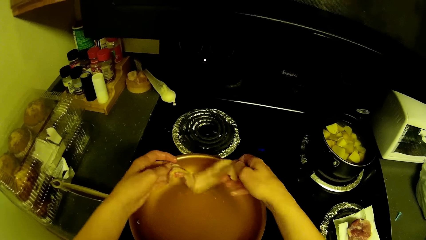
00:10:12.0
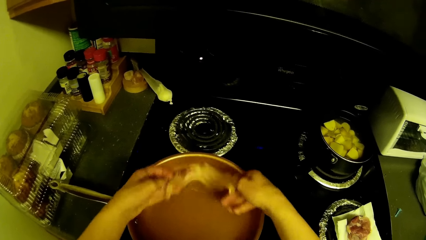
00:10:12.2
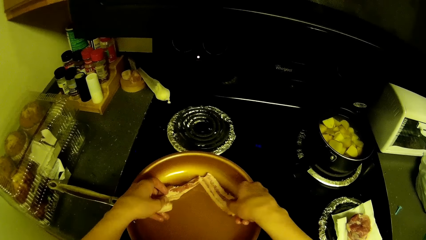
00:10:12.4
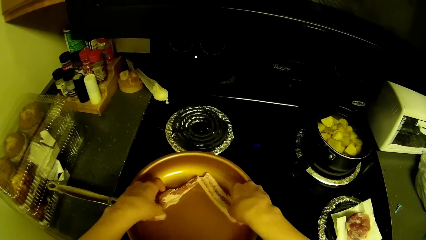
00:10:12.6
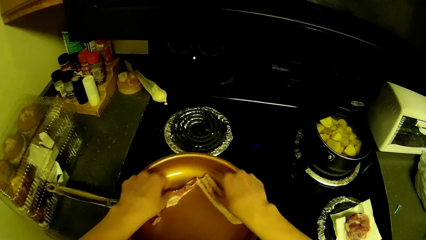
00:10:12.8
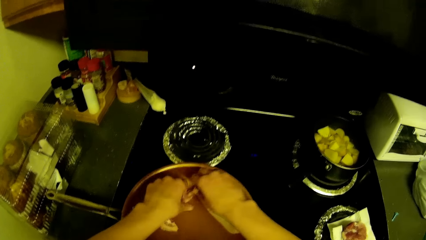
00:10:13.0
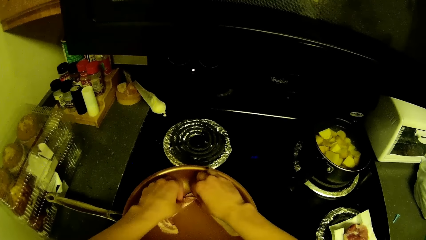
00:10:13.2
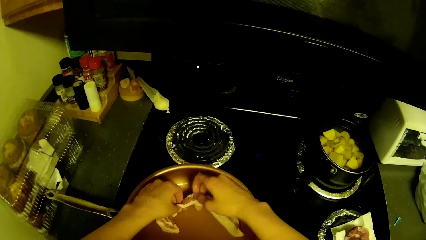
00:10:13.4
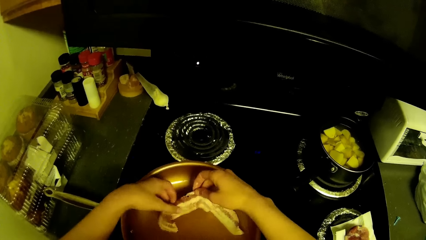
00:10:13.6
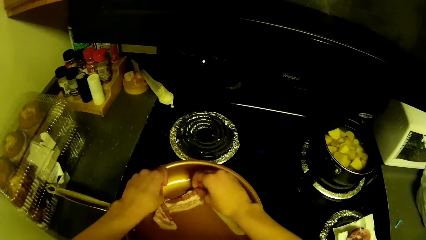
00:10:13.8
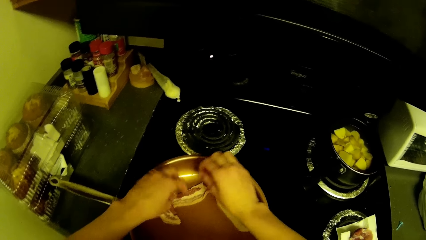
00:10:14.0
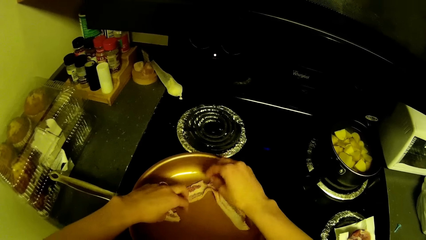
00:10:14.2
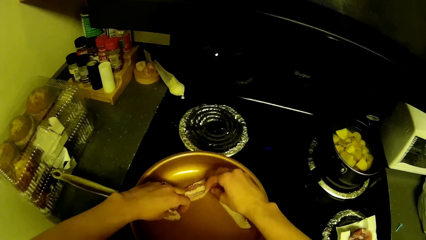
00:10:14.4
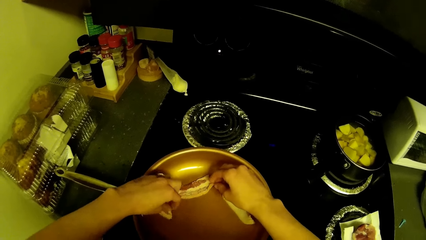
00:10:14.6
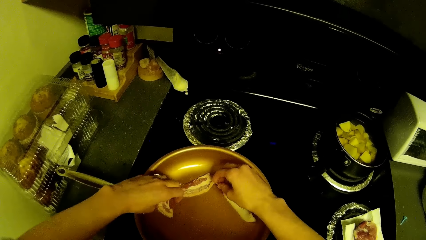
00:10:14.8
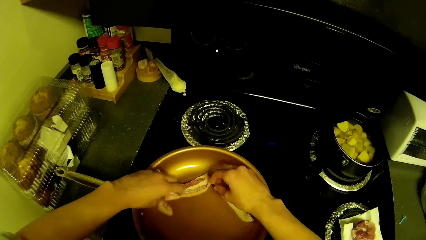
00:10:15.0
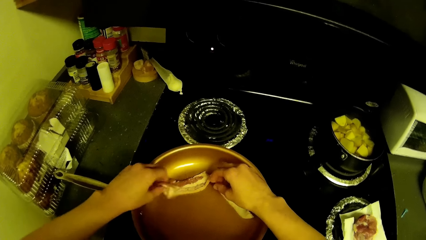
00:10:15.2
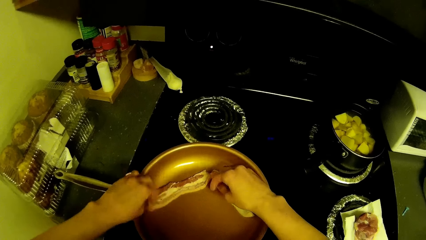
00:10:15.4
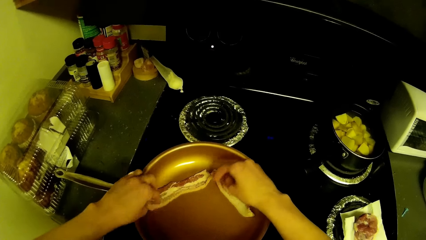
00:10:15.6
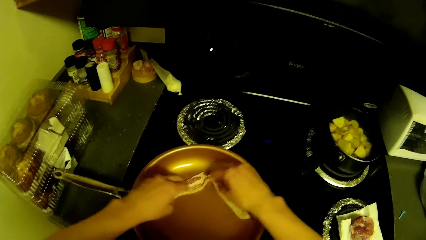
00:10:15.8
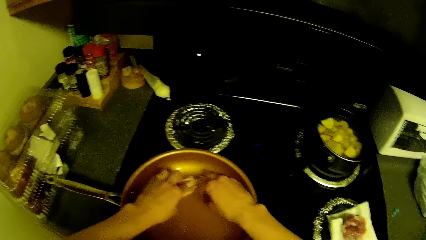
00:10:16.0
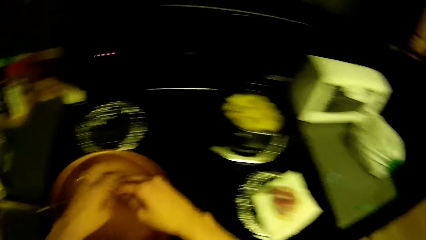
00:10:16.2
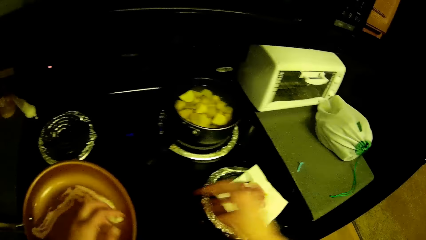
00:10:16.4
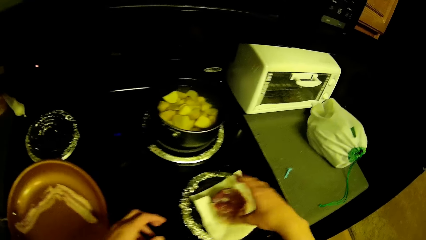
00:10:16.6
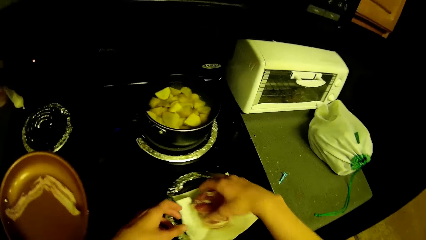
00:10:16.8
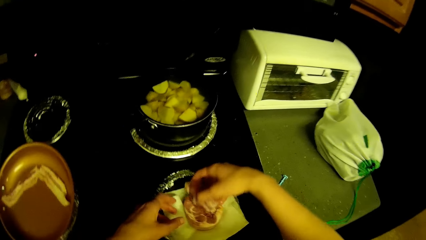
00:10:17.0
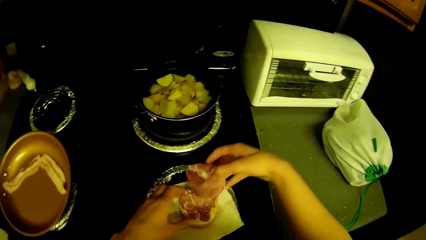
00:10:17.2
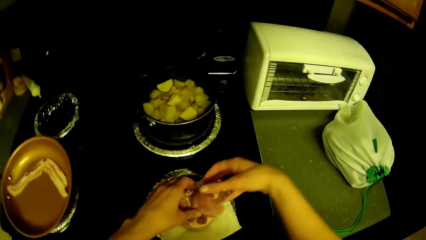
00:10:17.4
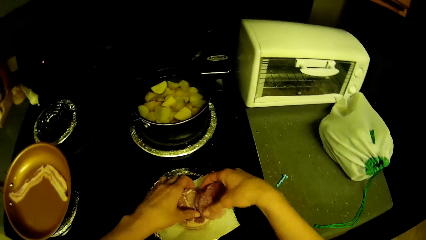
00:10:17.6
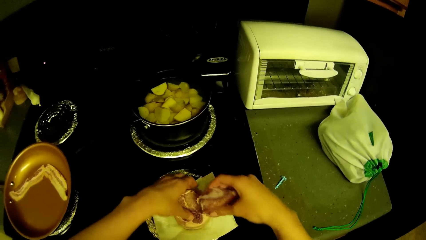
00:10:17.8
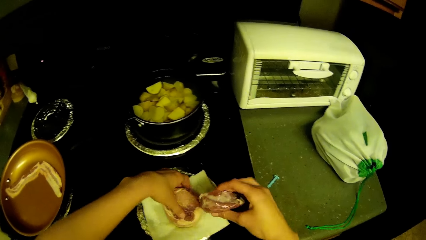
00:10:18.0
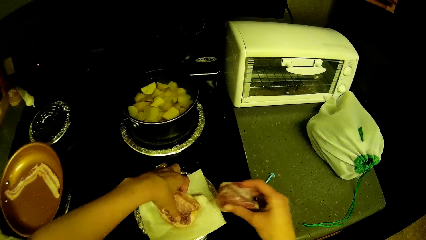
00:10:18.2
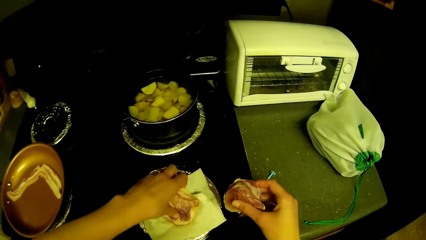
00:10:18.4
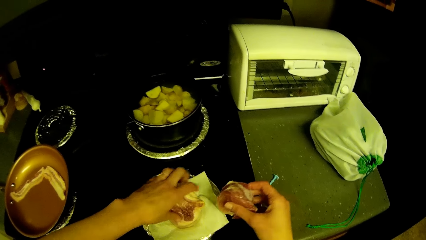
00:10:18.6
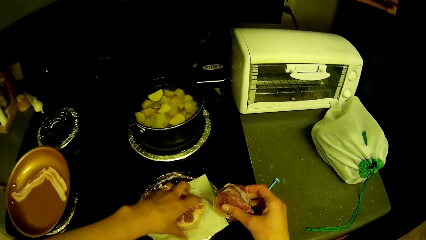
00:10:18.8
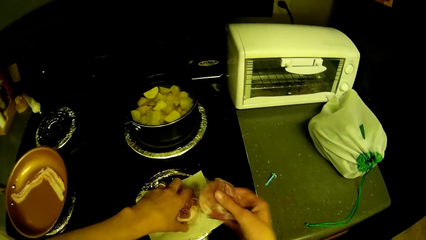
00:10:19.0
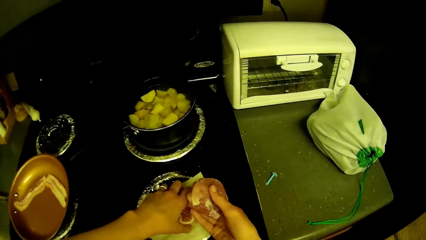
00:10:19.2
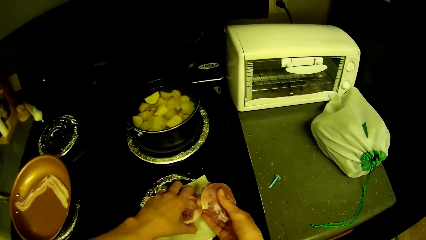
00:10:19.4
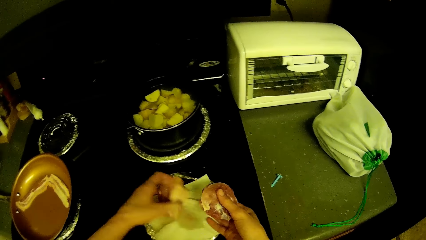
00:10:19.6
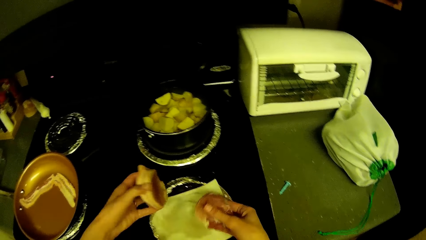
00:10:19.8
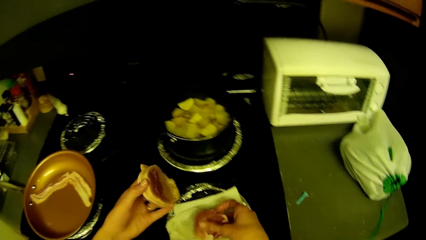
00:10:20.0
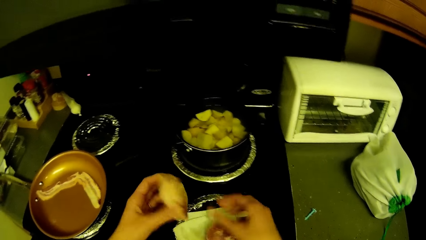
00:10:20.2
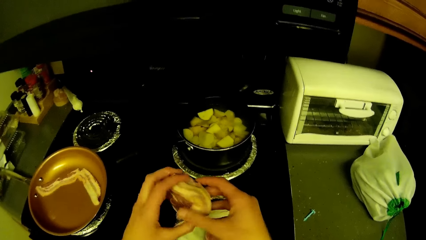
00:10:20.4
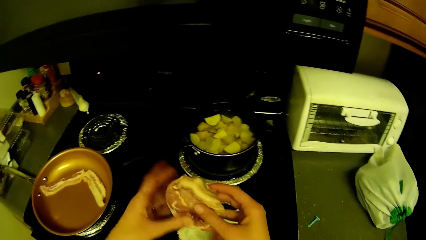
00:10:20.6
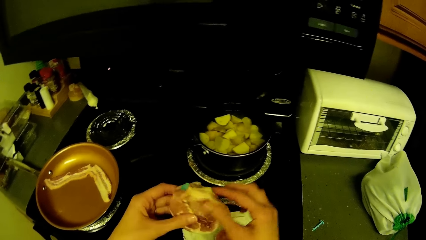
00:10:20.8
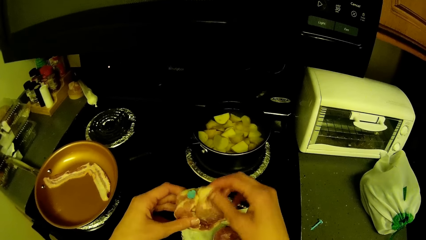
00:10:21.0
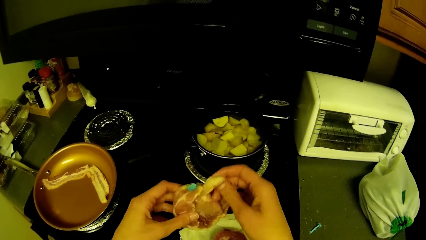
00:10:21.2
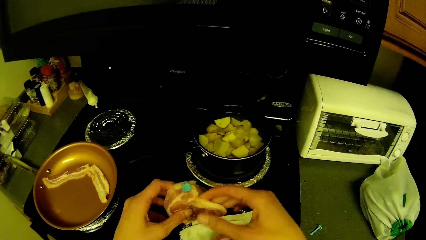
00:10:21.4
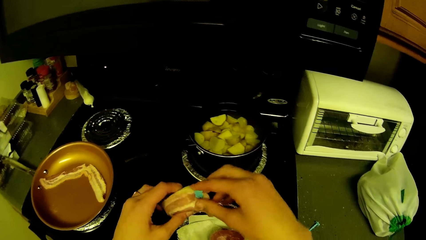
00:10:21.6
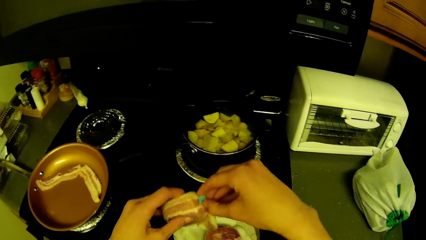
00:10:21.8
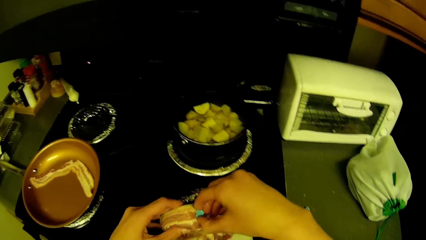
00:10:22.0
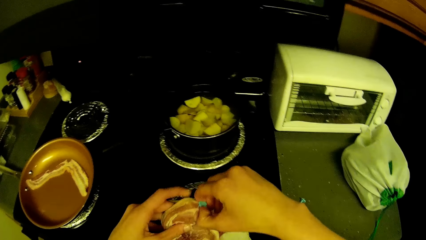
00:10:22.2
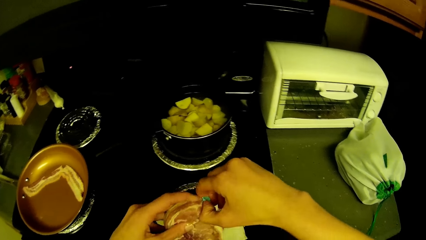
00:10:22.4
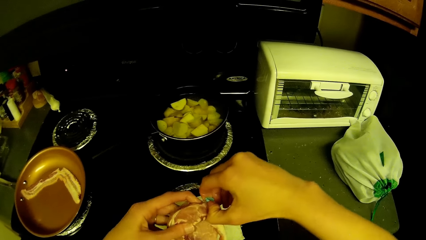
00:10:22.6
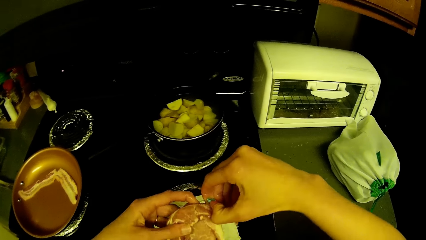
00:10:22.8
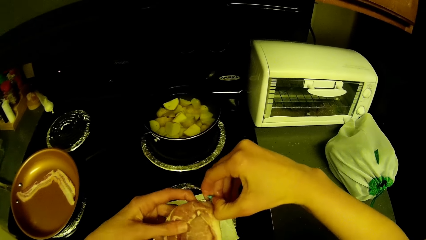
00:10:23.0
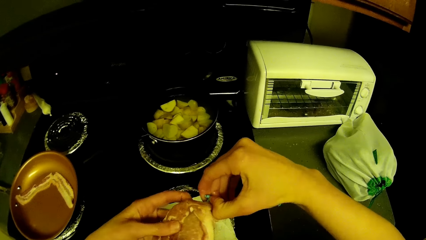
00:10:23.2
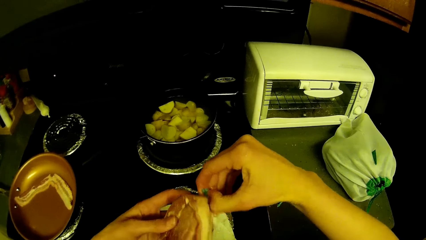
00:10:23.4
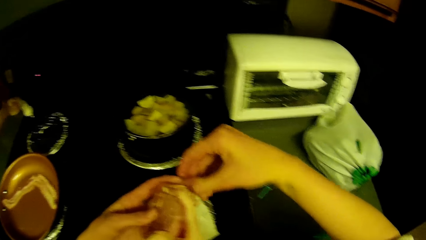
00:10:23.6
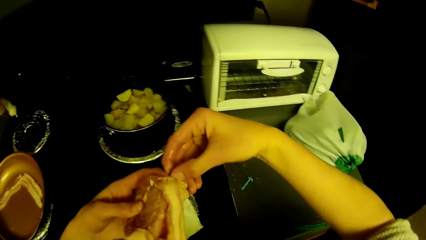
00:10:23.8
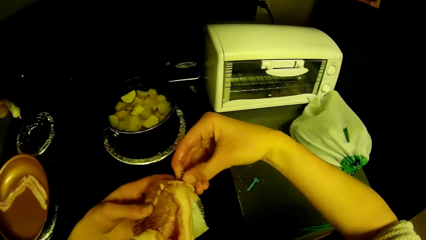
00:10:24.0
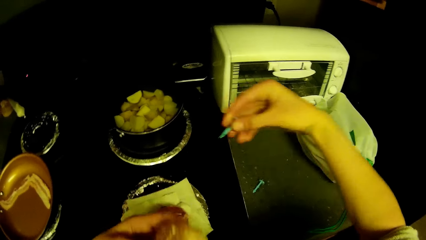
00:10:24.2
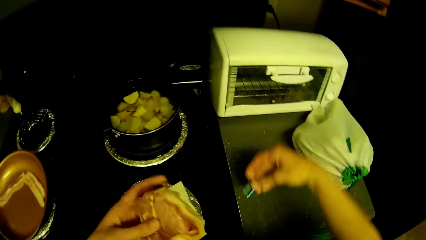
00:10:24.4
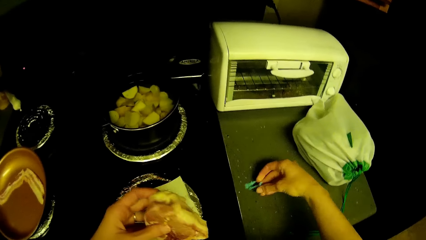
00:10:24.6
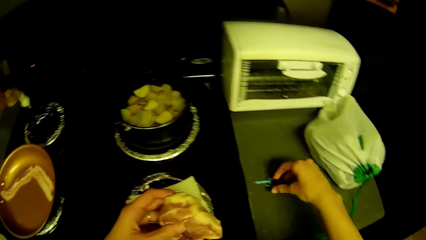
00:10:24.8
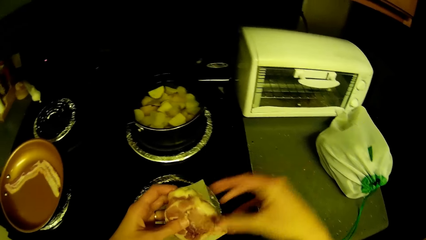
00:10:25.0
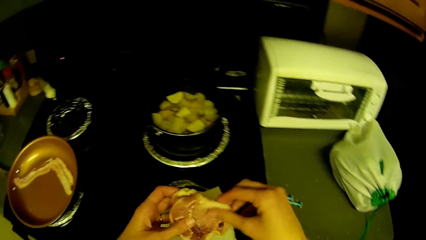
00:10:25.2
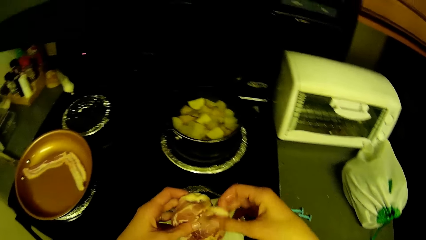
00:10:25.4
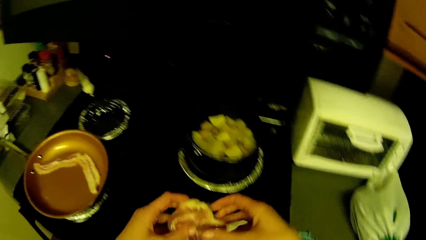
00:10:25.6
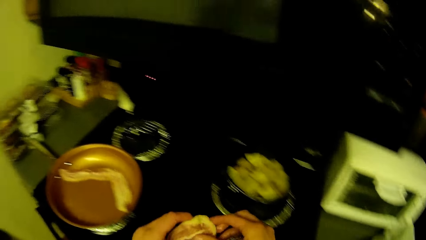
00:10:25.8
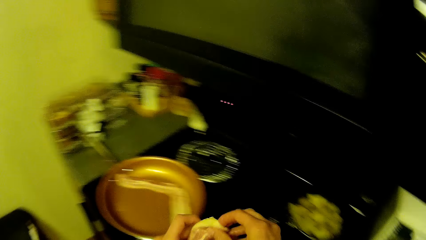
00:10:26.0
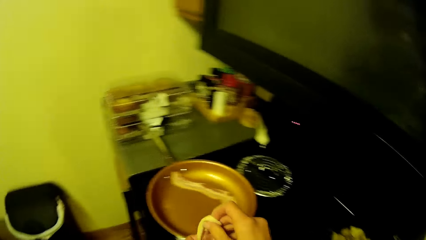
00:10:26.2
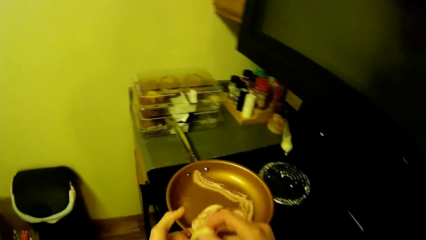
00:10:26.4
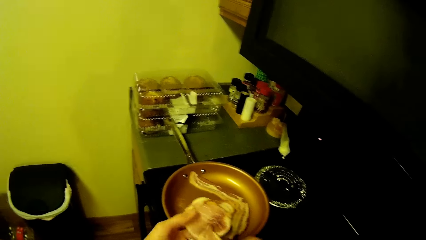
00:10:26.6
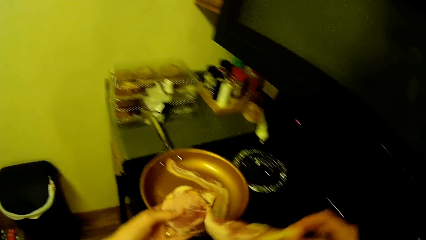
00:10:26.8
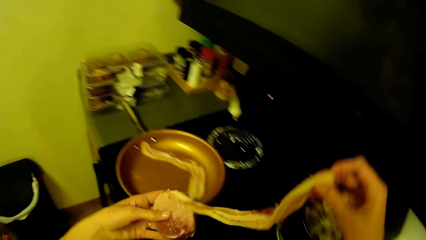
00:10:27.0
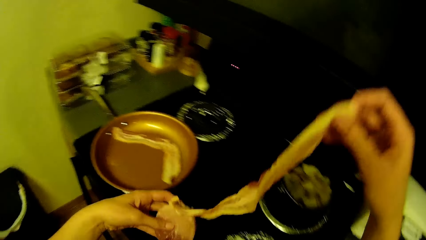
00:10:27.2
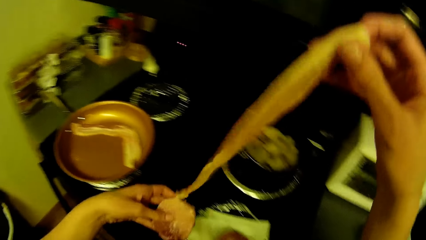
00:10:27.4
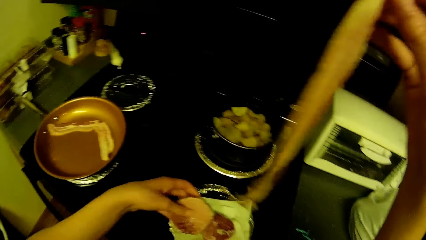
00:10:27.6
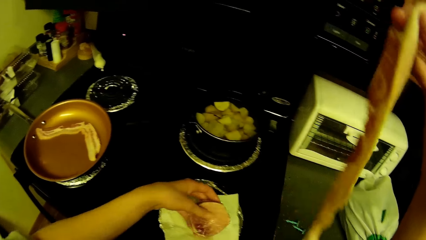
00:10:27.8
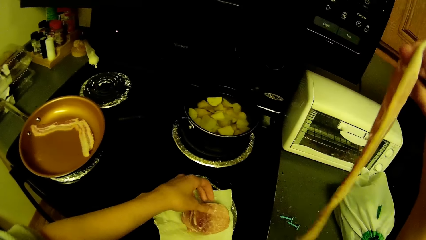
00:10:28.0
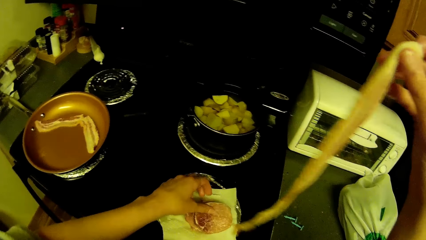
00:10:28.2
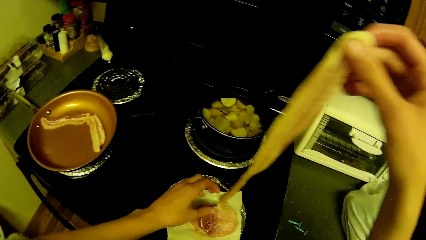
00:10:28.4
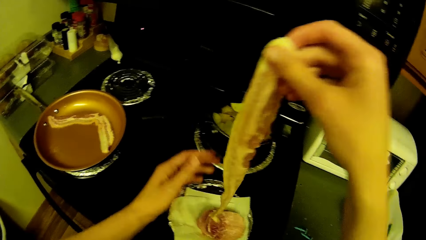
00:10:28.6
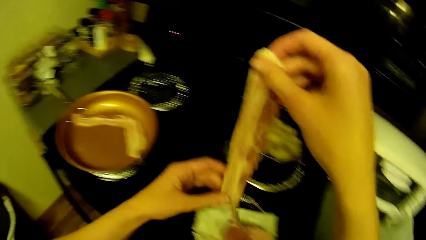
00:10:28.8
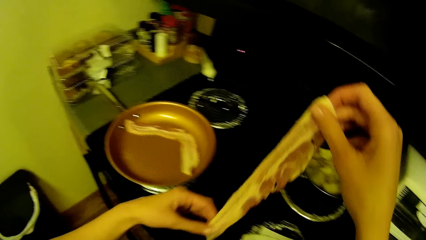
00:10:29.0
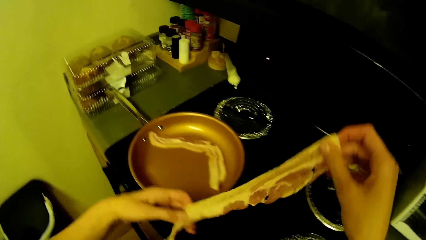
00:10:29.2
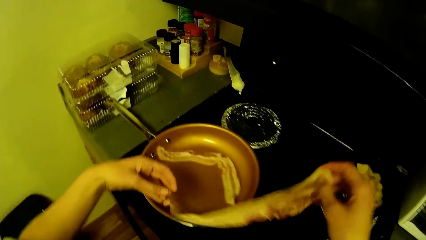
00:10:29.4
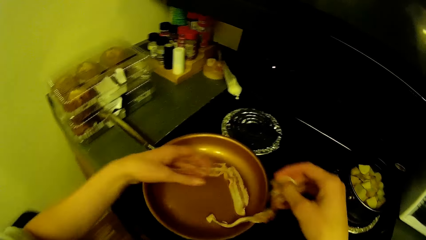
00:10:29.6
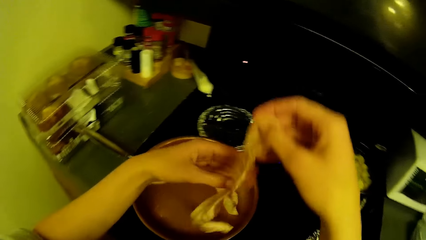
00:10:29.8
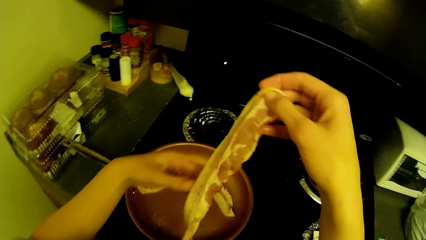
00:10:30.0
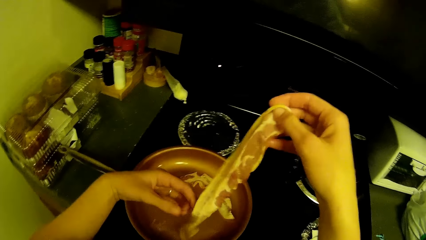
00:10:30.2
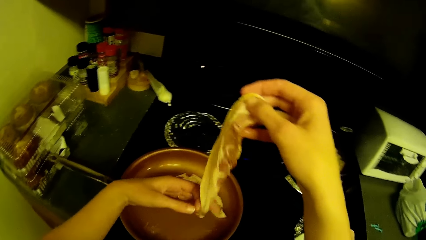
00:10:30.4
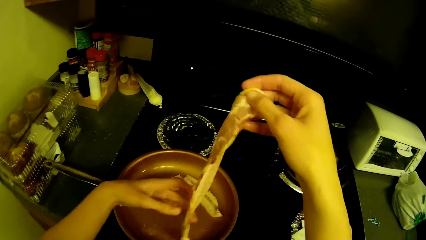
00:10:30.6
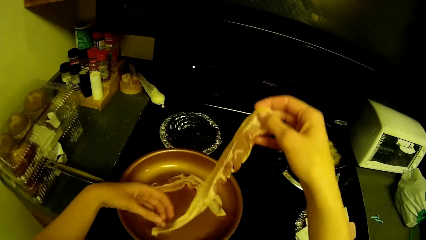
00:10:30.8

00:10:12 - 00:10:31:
The camera wearer adjusts the meat. He picks up the meat with his right hand. He swaps the meat in his hands to the other in the paper towel. He picks up the meat with his left hand. He puts the meat in his right hand down. He removes a pin from the meat. He places the pin on a kitchen cabinet by the gas cooker. He removes the fat around the meat. He puts the meat down. He places the fat in the frying pan.
